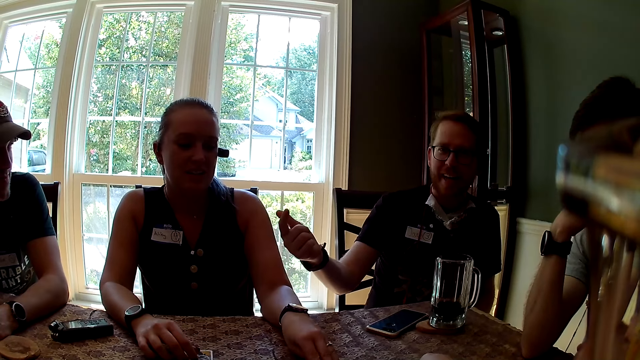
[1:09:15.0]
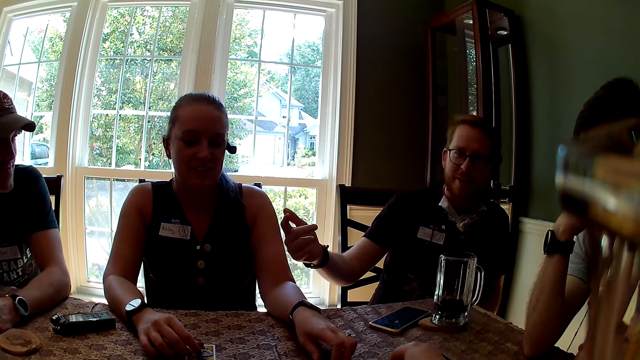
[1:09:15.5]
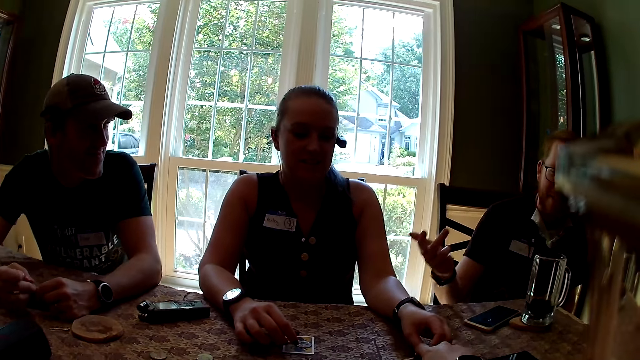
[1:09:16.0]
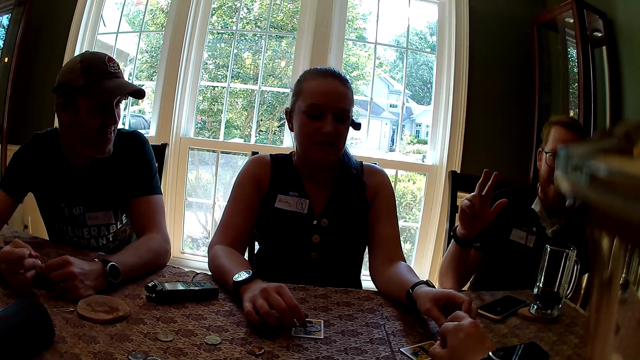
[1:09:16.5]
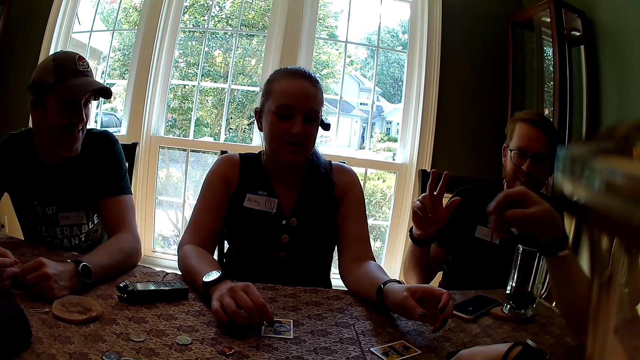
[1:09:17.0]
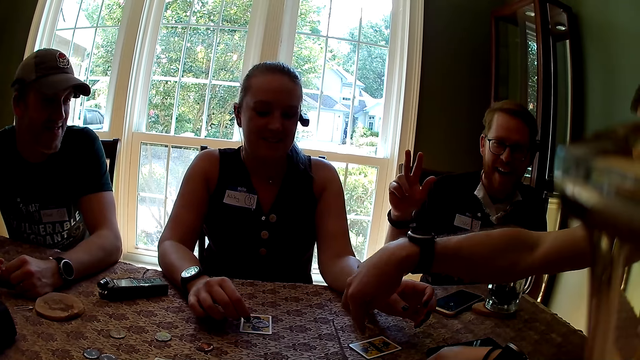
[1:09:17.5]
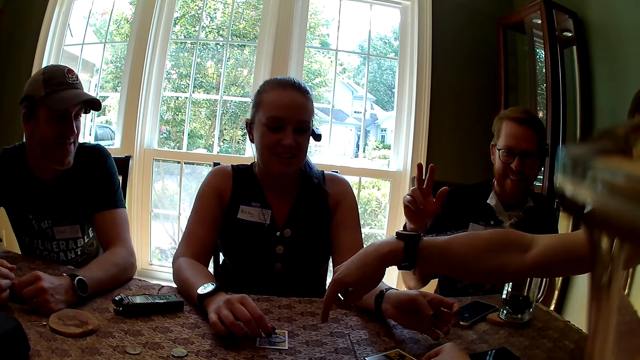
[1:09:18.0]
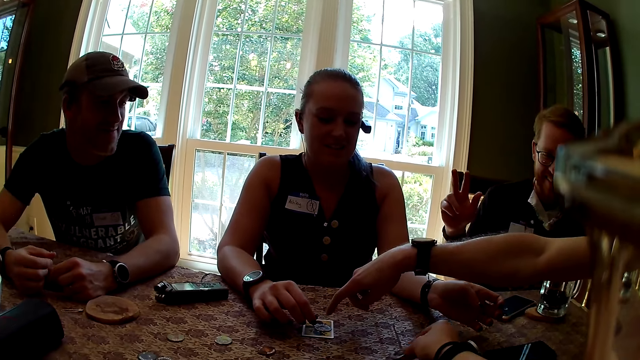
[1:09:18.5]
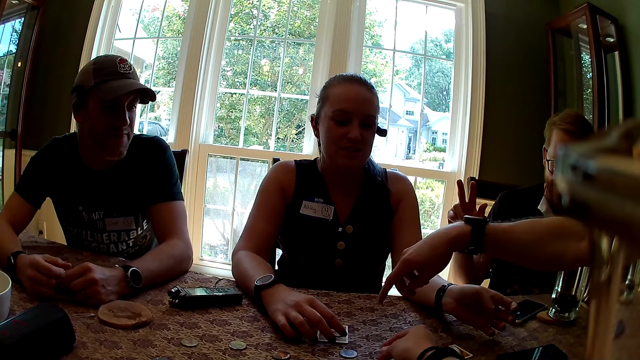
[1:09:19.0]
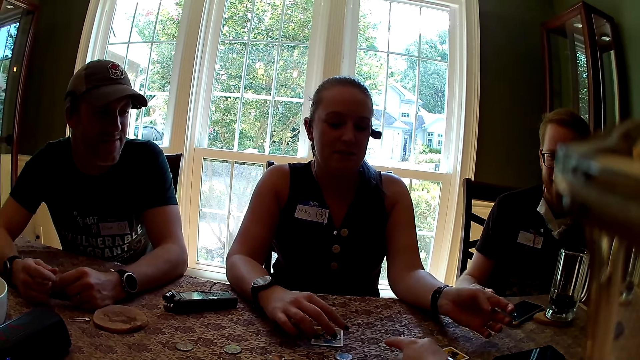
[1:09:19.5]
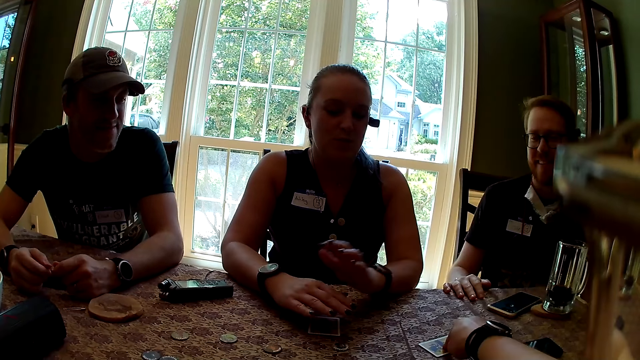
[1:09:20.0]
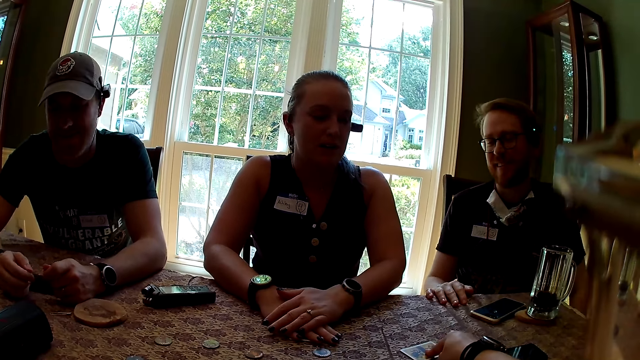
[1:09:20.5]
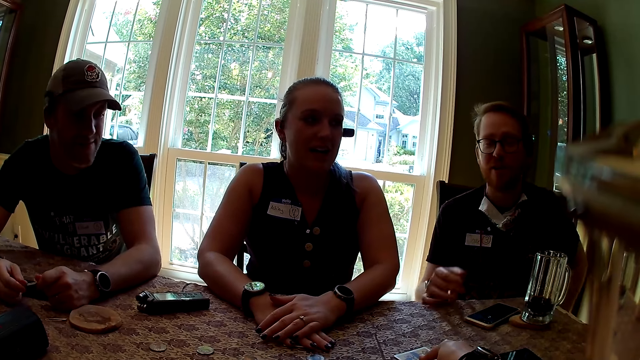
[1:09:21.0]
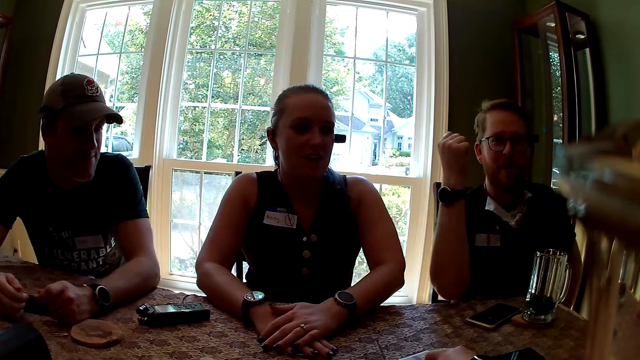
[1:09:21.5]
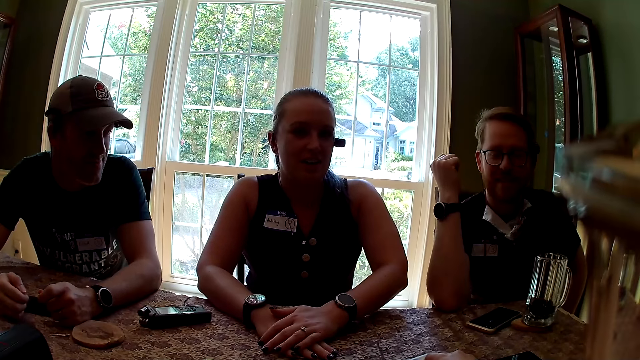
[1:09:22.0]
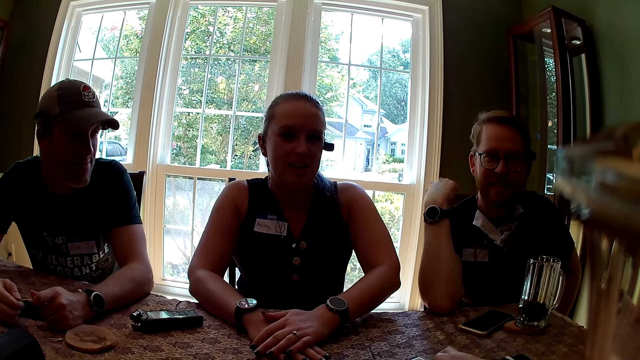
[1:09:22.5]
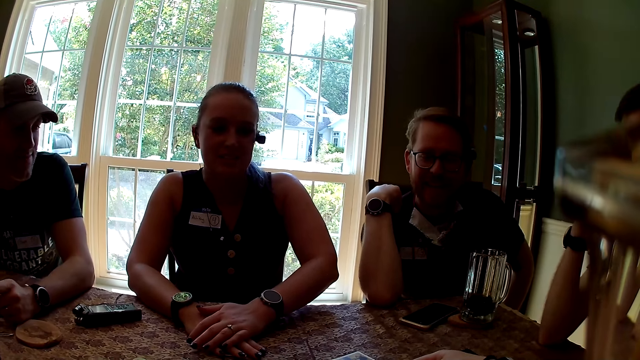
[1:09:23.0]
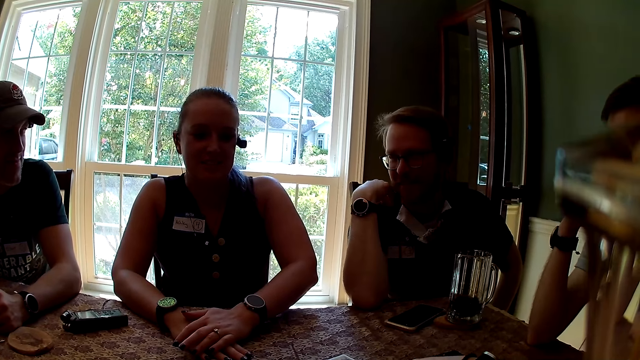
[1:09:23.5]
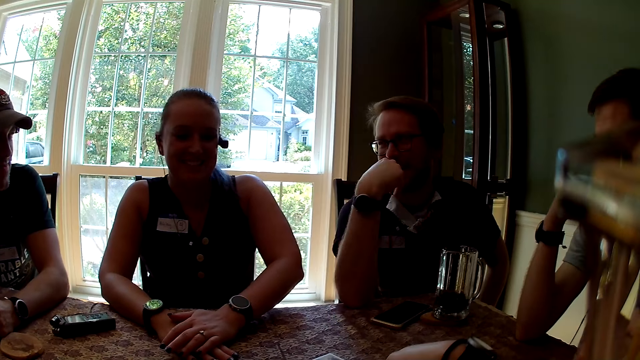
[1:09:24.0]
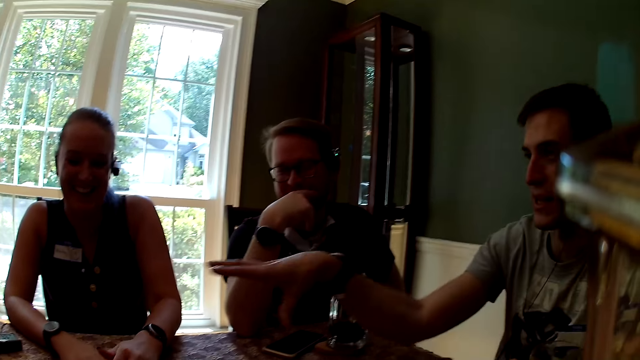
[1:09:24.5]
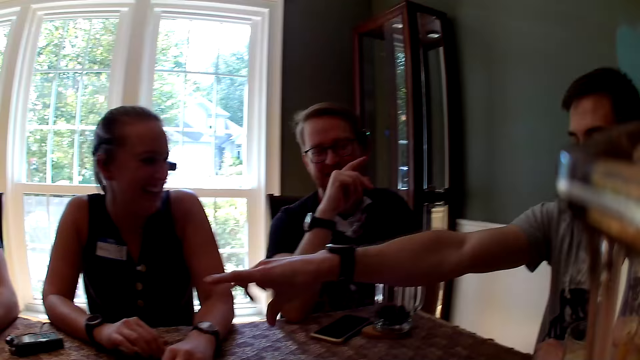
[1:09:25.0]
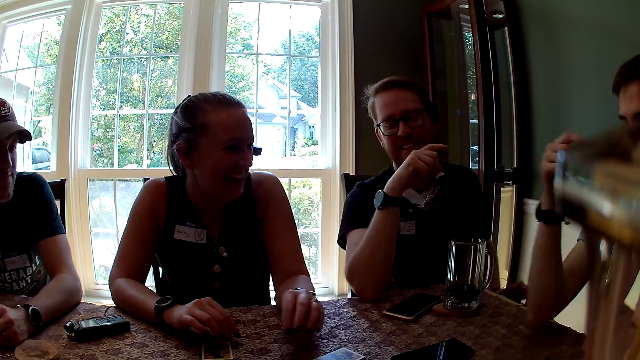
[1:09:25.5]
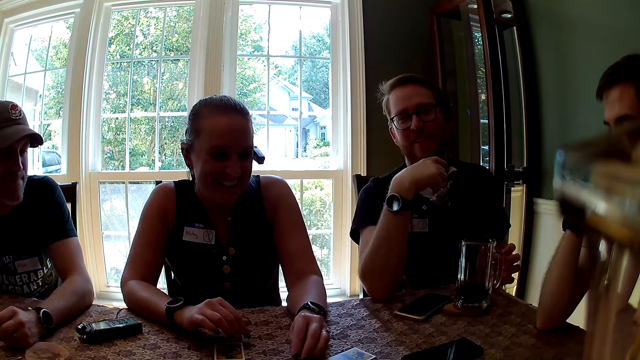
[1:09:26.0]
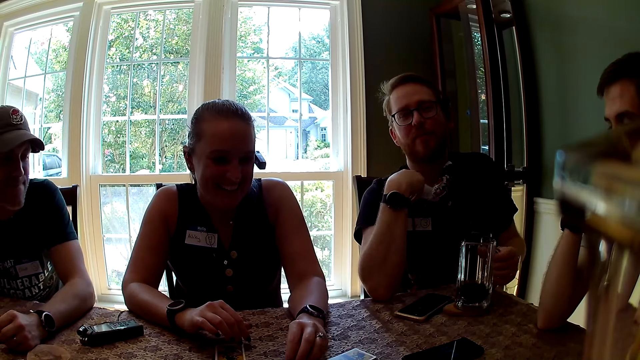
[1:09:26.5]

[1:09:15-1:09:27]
A man removes his right hand from the table. The camera wearer interacts with everyone. The man interacts with everyone. A woman places her left hand on the table and touches a card on the table with her left hand. The camera wearer picks up a coin on the table with her right hand. Another man points a finger at the card on the table with his right hand. The other man touches the card on the table with his right finger. The camera wearer throws the coin on the table with her right hand. The first man drops his right hand on the table. The woman interacts with everyone. The other man interacts with everyone. The woman places both hands on each other on the table. The camera wearer touches the card on the table with her right finger. The first man removes his right hand from the table. The camera wearer interacts with everyone. The first man interacts with everyone. The other man interacts with everyone and points at some cards on the table.

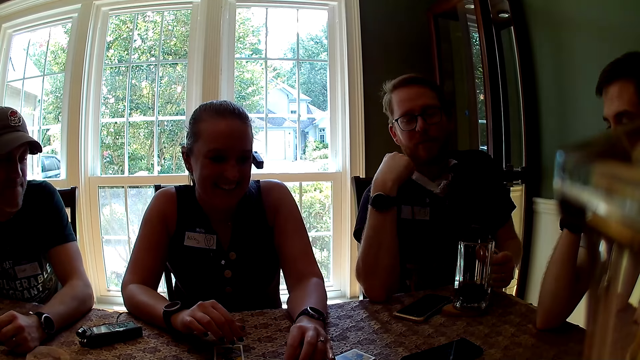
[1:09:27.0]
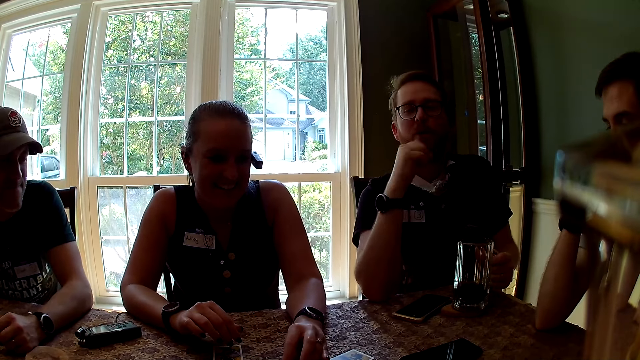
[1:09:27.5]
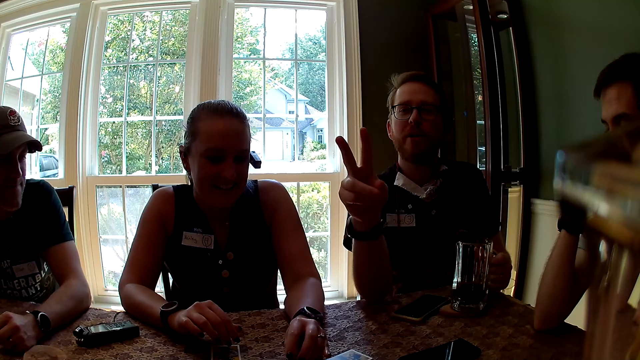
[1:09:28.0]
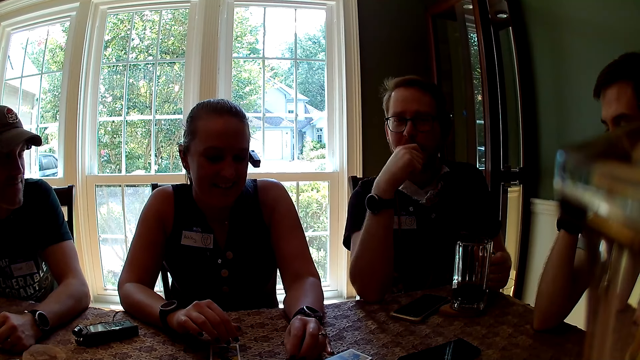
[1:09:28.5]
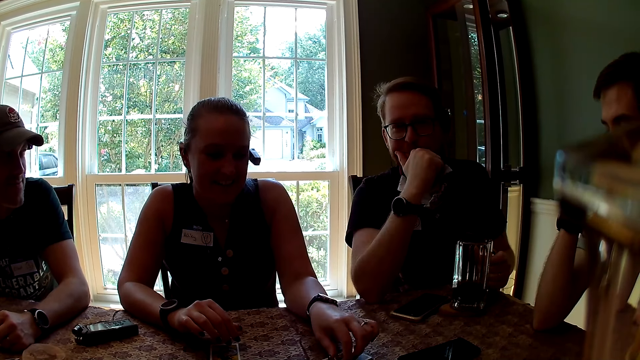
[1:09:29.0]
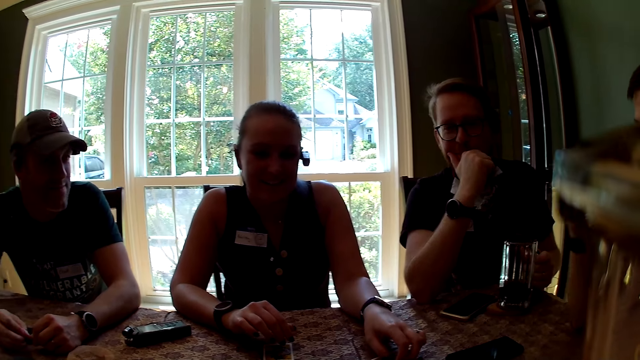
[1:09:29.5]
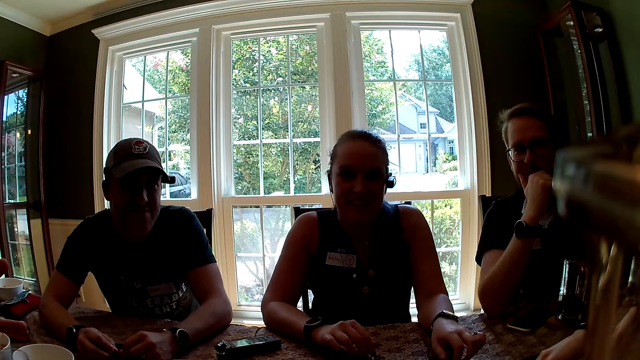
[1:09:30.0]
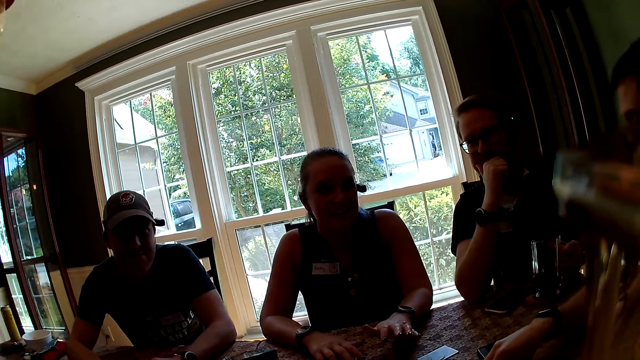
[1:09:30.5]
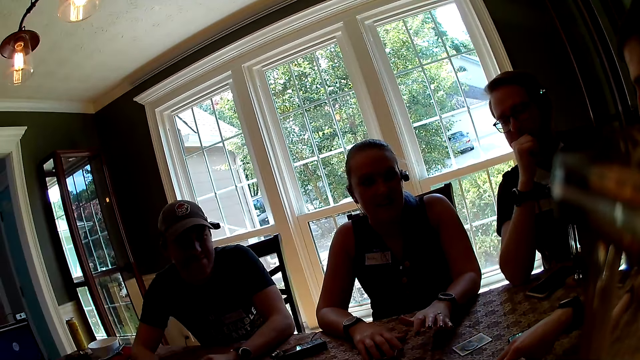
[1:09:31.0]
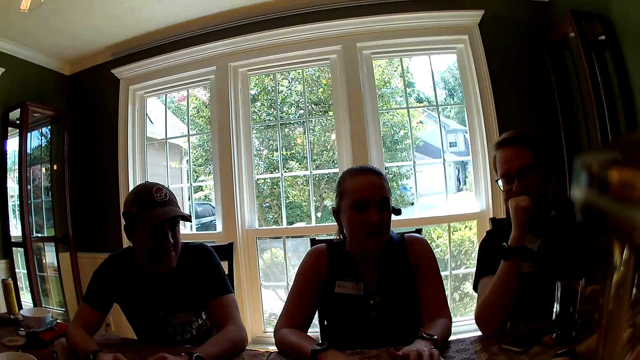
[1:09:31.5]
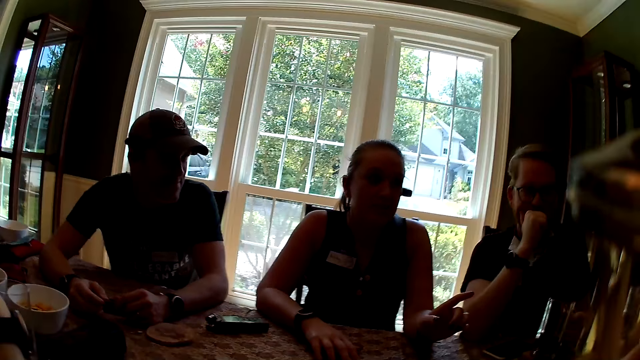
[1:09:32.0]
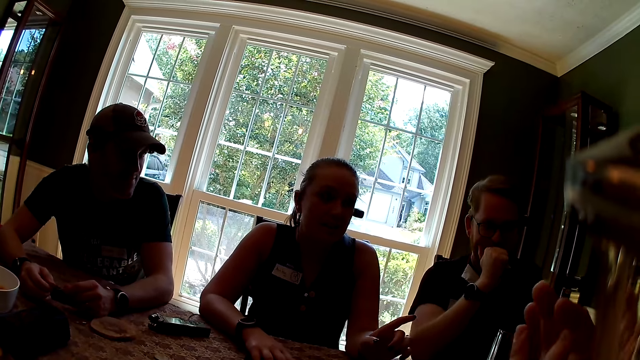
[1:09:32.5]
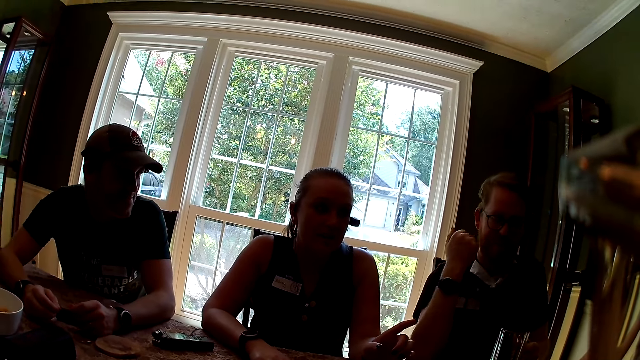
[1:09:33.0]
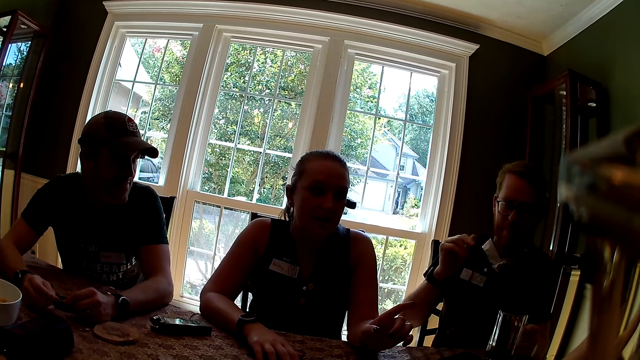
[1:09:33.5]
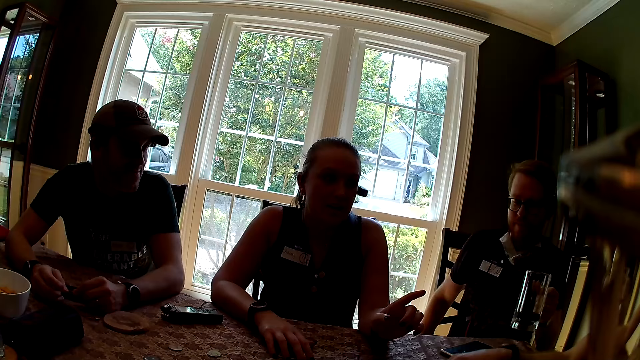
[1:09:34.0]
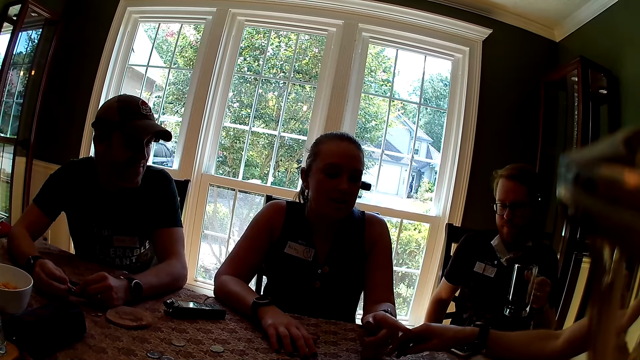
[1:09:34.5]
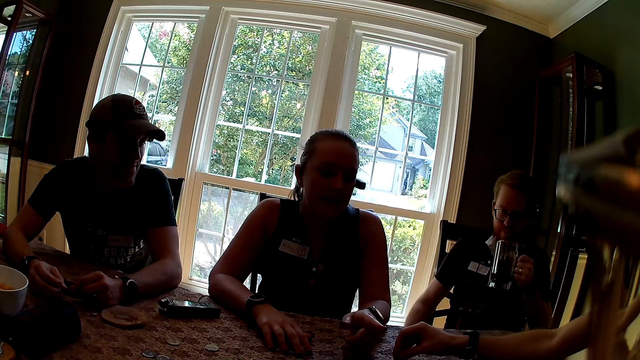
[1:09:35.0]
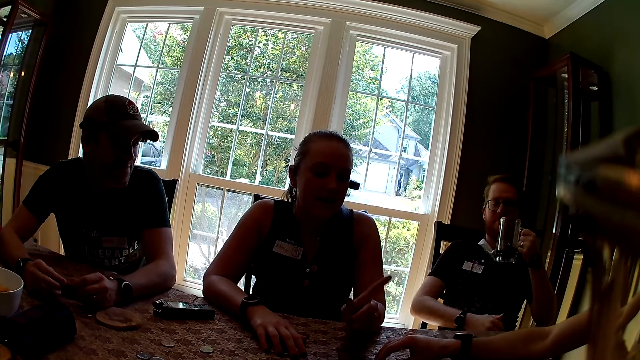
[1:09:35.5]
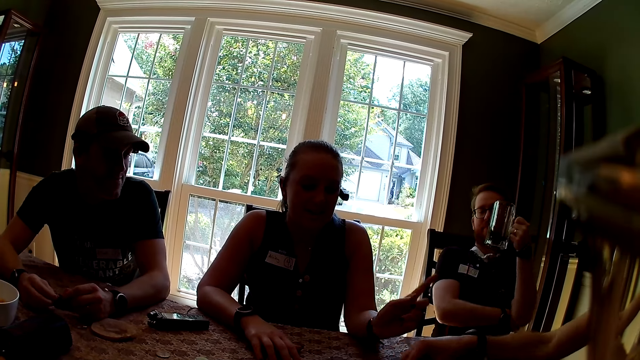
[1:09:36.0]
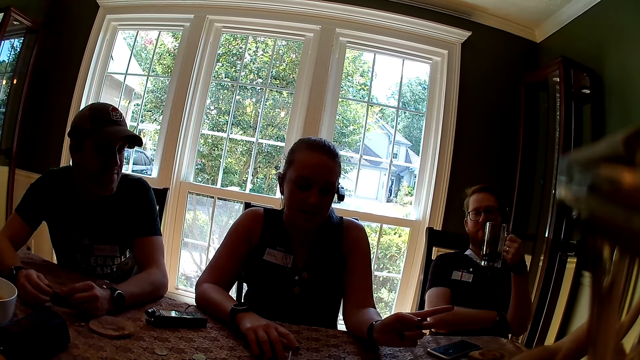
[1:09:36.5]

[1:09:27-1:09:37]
A man touches his cloth with his right hand, drags the cloth with his right hand, and interacts with everyone. A woman drops a coin on the card on the table with her left hand. The camera wearer interacts with everyone. Another man interacts with everyone and touches the card on the table with his right hand. The woman points at the other man with her left hand and interacts with everyone. The first man interacts with everyone, drops his right hand by his side, and picks up the cup on the table with his left hand. The other man interacts with everyone. The woman interacts with everyone. The other man drops the coin on the table with his right hand.
